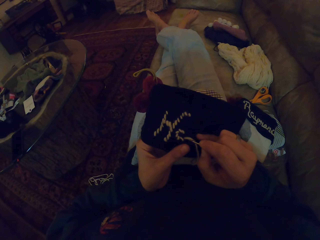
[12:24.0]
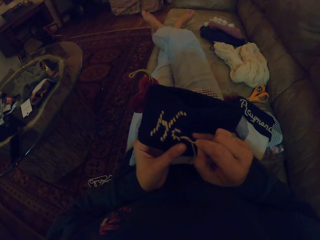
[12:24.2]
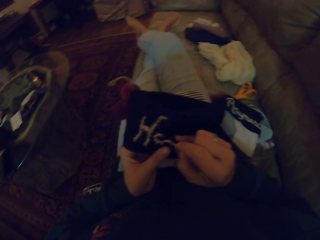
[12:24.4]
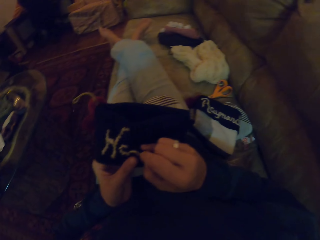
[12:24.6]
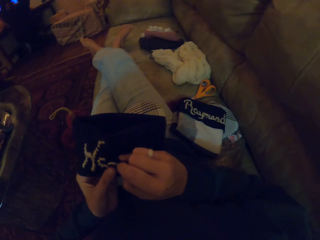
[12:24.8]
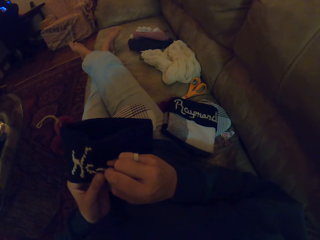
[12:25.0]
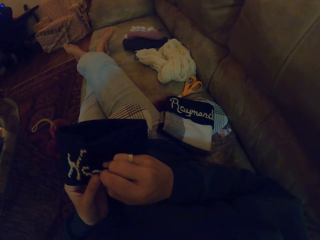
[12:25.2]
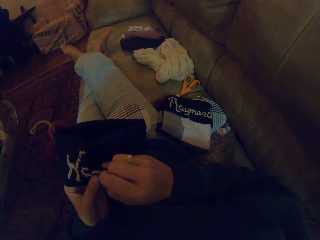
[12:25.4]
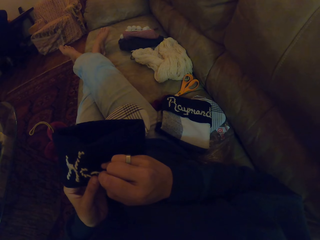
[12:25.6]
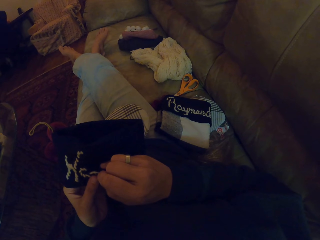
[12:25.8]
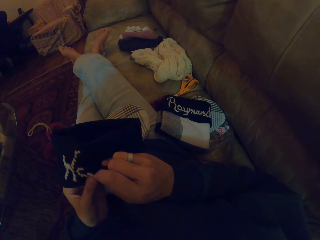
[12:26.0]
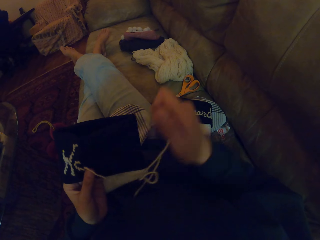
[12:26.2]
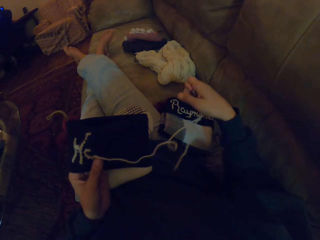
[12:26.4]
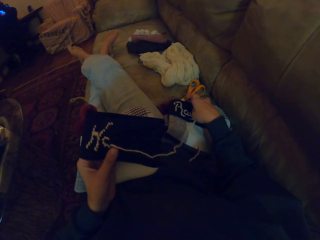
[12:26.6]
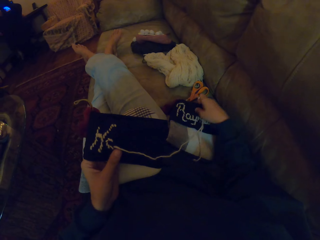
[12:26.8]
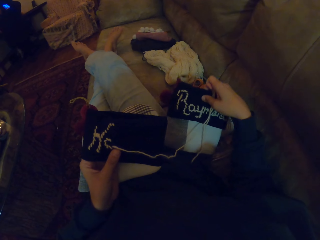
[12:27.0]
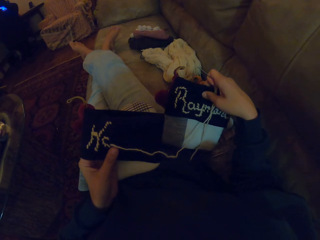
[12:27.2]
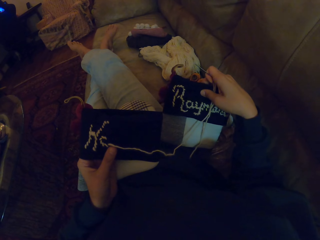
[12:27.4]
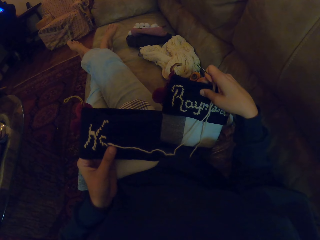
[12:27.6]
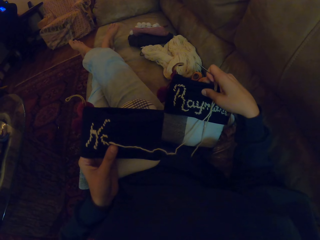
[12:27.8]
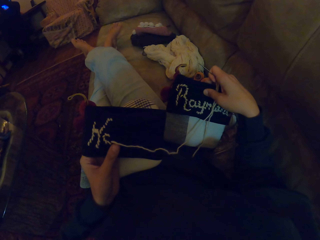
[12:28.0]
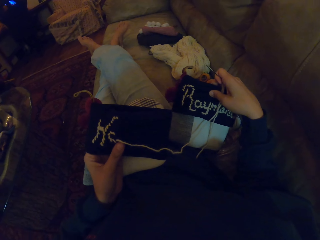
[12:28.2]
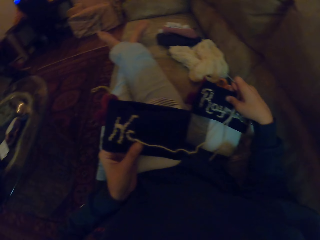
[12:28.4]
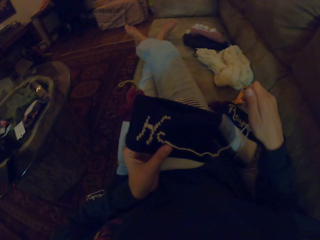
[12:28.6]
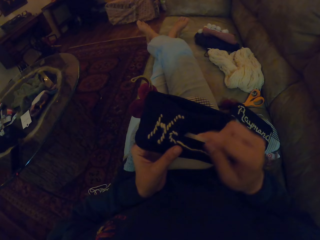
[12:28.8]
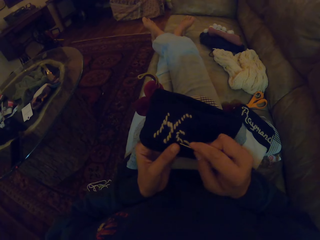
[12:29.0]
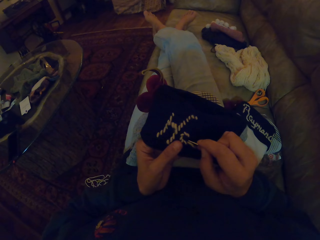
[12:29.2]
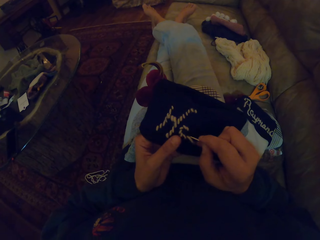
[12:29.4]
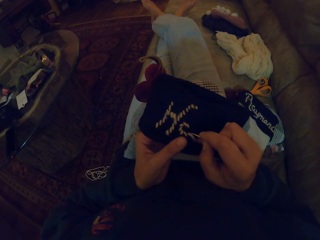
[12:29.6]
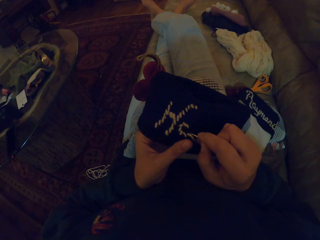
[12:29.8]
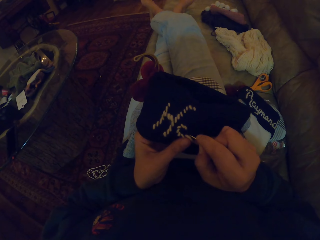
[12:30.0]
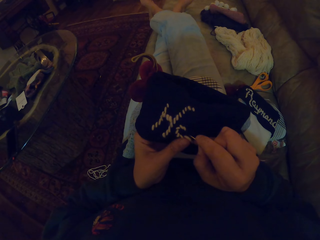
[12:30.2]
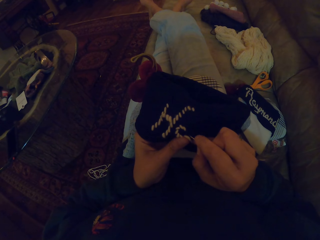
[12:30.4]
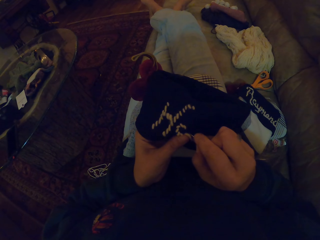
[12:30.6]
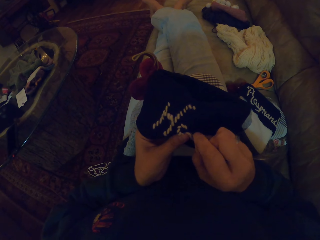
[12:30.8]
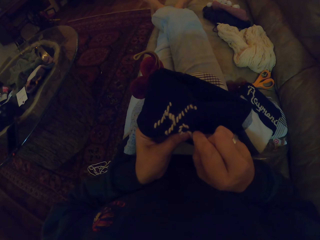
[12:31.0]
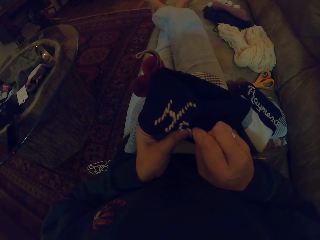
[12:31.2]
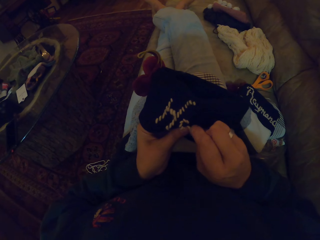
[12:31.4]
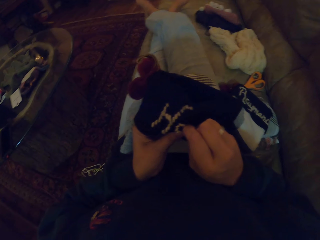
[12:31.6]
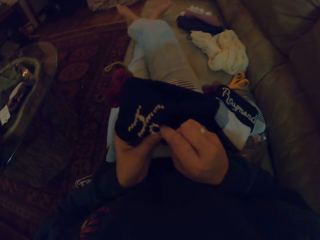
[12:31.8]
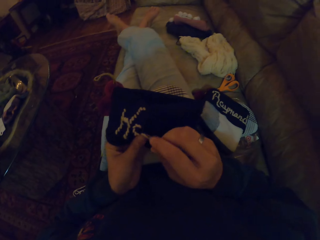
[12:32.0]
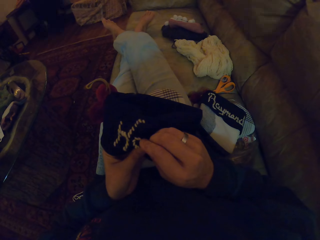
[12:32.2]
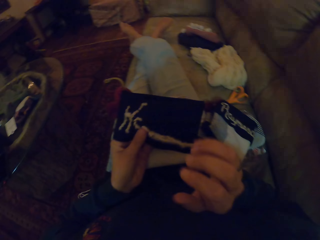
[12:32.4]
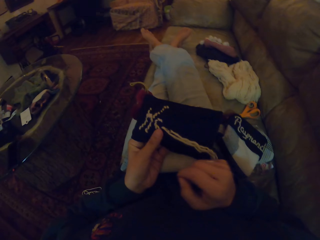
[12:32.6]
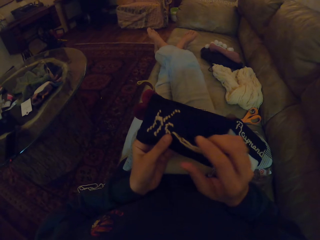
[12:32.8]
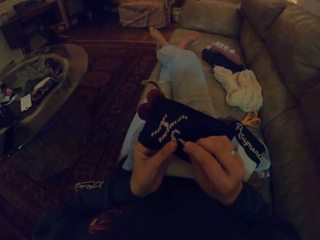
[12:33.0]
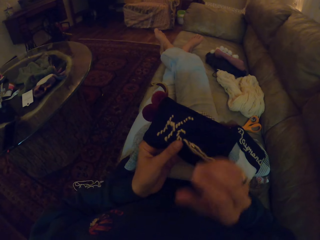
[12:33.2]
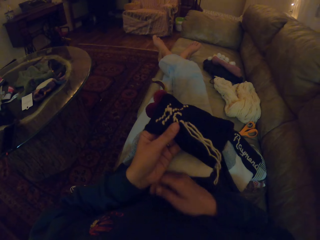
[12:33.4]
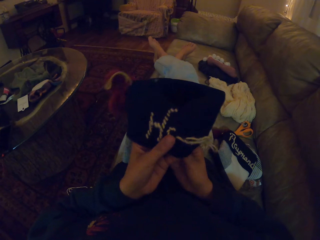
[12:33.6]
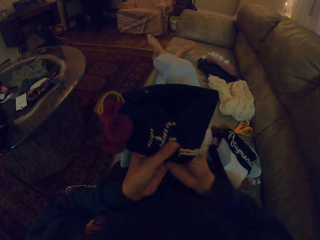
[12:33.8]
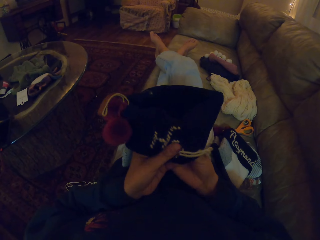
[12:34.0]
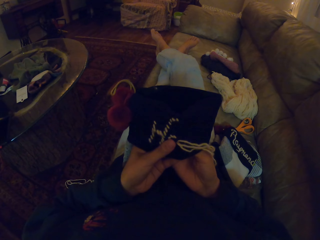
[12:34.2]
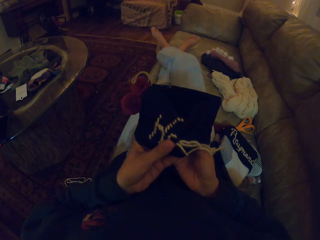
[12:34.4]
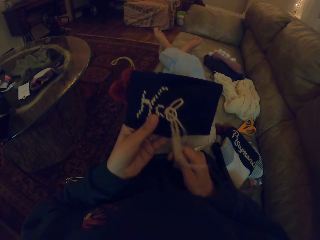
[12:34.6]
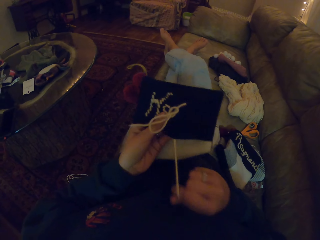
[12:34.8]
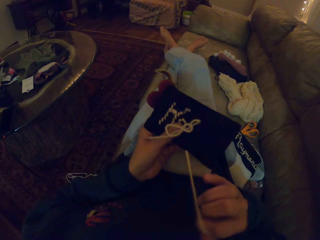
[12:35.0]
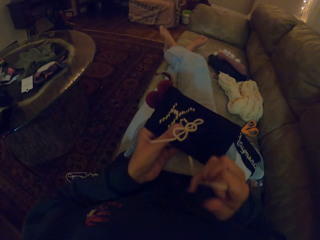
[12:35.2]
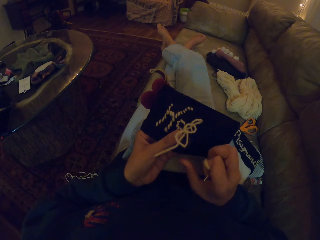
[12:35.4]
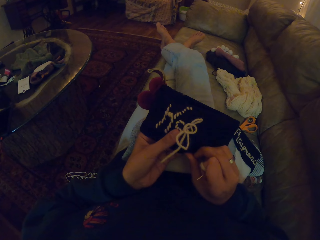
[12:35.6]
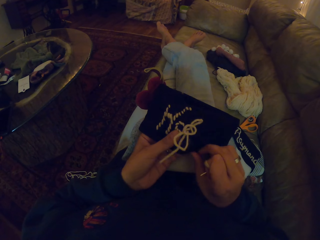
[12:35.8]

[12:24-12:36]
The camera wearer carries the piece of cloth. They pick up the socks. They drop the socks. They stitch the crochet.

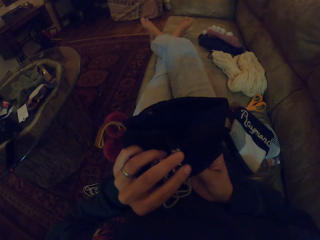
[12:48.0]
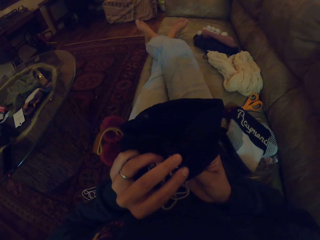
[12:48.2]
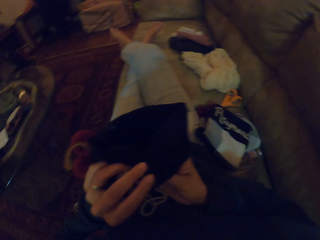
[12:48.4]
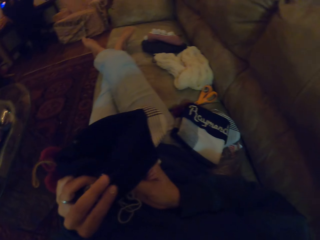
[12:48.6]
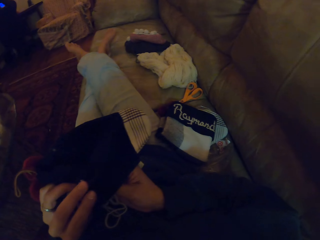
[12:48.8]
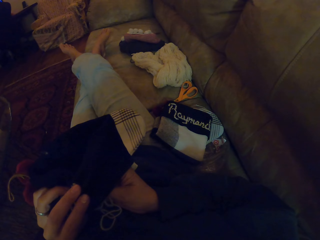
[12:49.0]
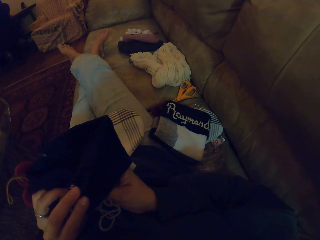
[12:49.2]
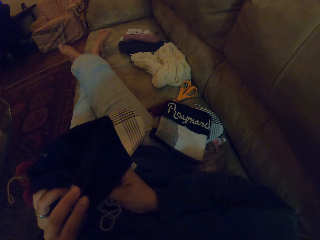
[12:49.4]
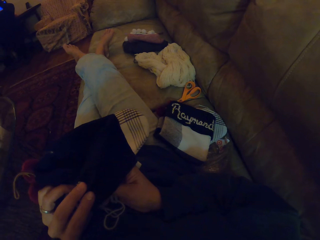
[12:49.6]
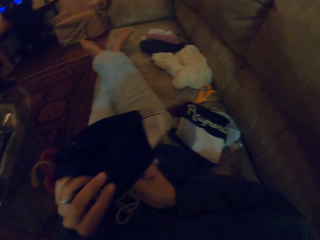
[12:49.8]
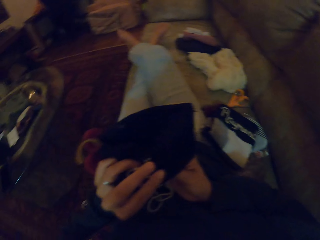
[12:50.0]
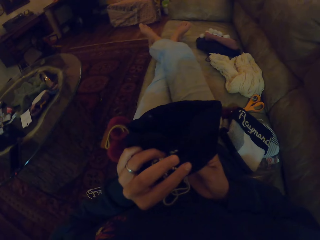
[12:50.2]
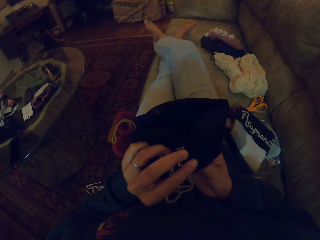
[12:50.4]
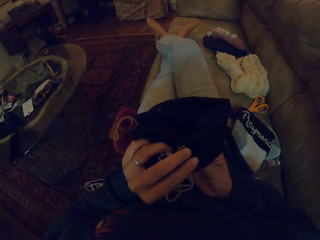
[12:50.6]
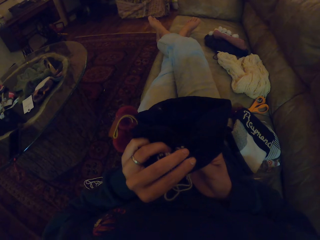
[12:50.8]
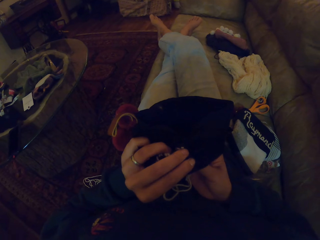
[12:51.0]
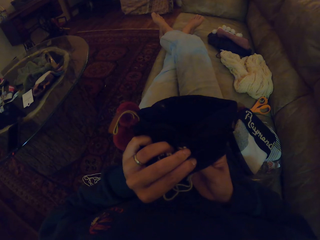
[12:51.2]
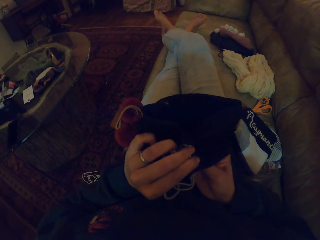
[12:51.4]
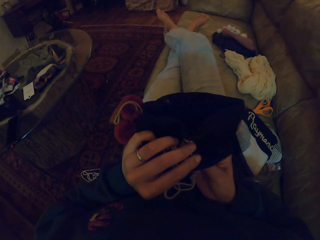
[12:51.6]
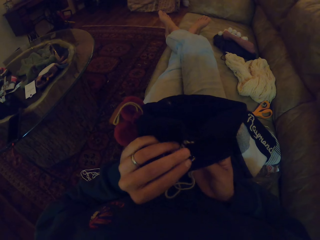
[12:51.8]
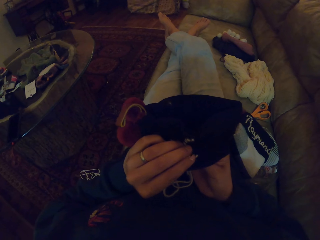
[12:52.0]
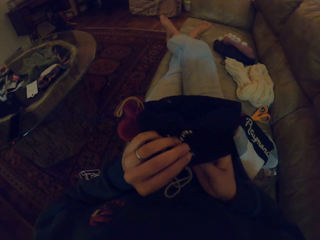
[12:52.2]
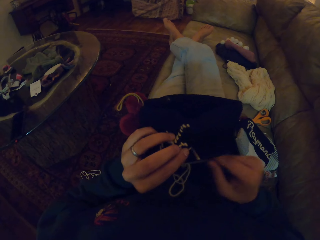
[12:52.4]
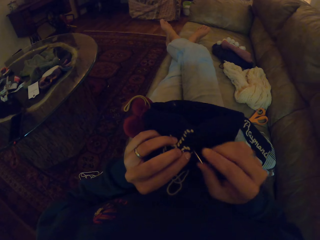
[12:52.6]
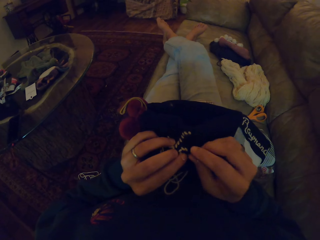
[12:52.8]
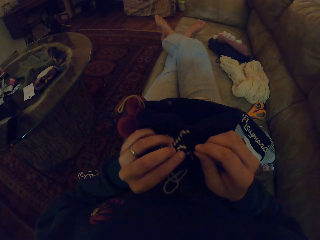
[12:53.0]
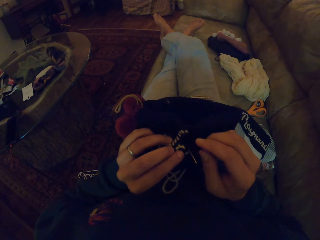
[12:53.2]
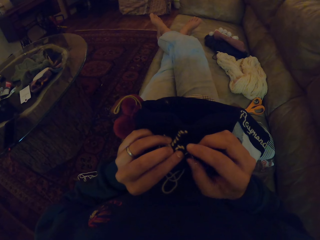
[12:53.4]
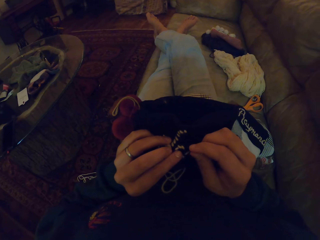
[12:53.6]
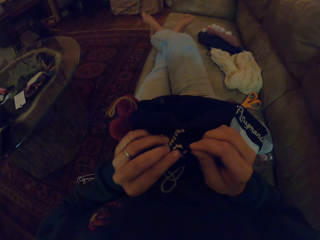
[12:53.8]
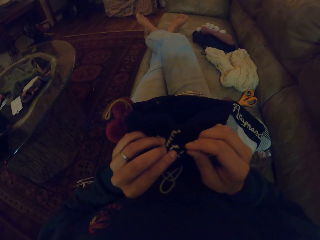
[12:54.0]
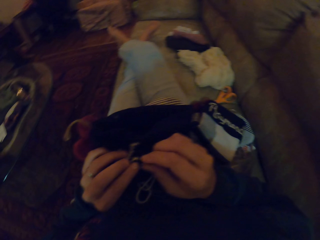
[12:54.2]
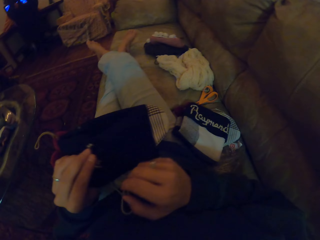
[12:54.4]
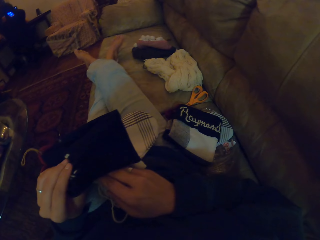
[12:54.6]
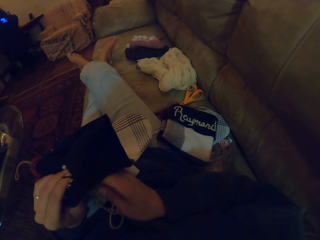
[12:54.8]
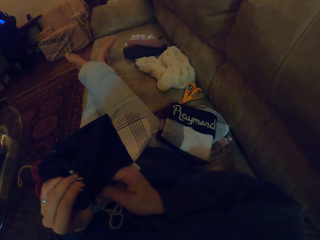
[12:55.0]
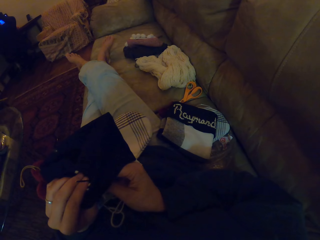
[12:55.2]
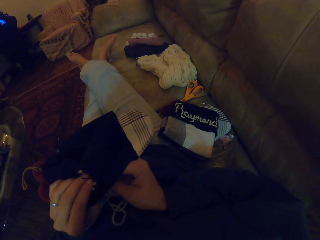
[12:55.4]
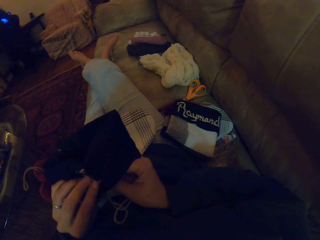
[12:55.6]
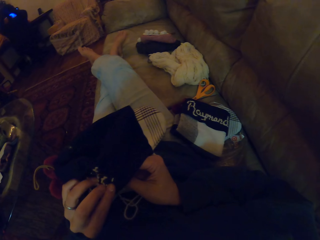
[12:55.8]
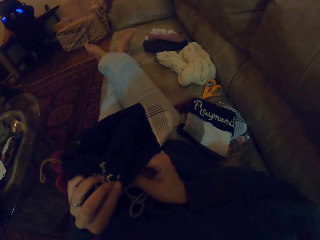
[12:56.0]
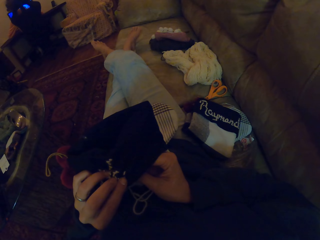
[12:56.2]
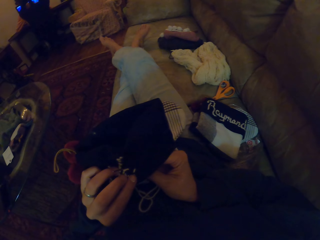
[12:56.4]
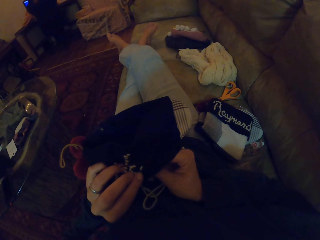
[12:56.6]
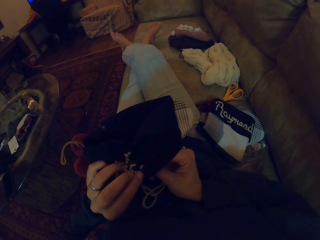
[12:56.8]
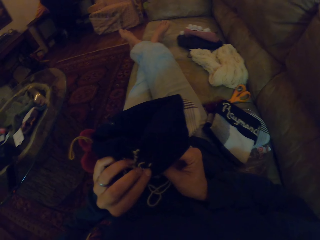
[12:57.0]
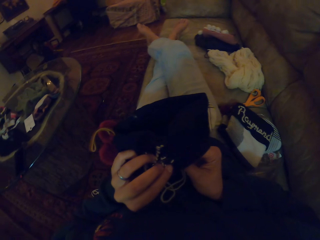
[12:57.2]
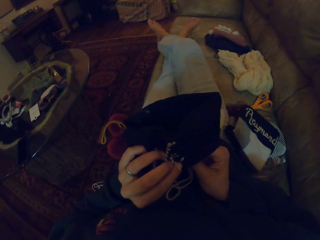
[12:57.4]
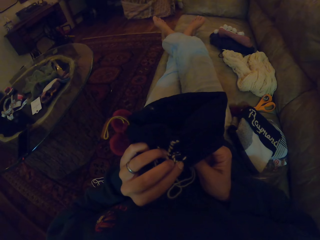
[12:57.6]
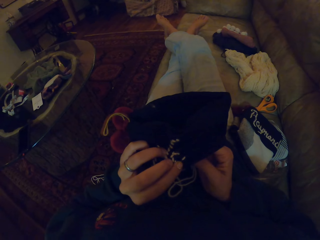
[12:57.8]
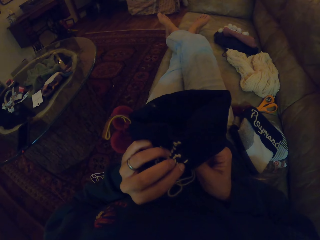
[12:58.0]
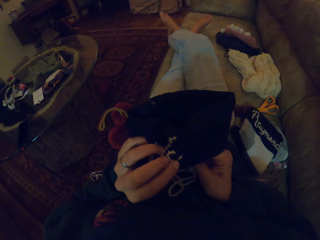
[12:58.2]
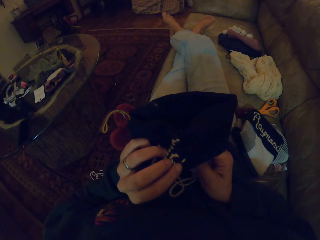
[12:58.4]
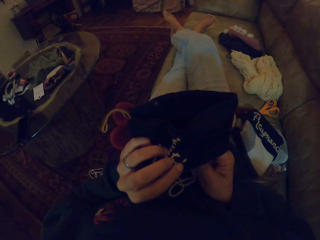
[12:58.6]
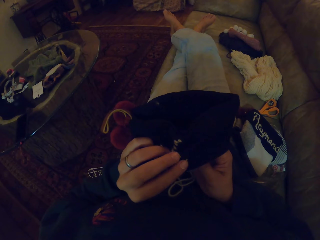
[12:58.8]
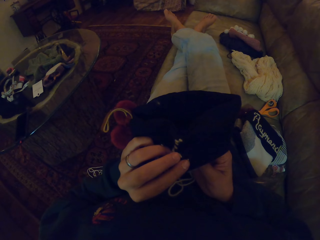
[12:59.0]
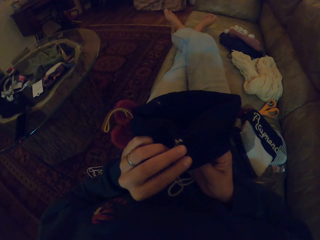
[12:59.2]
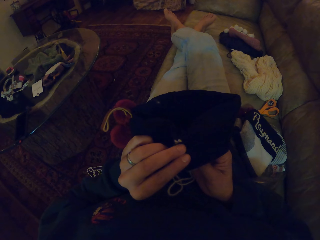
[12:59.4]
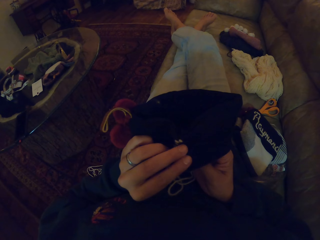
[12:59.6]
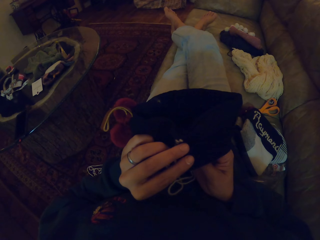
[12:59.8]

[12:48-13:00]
The camera wearer looks at a piece of cloth. They mend the crochet. They look at the piece of cloth.
